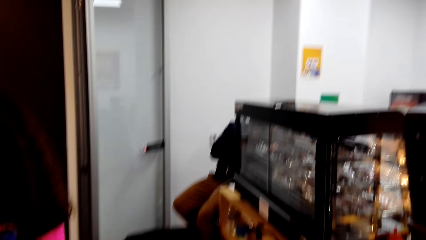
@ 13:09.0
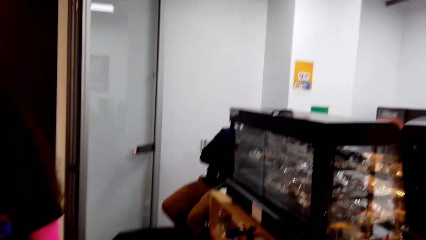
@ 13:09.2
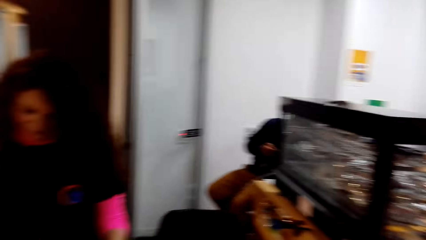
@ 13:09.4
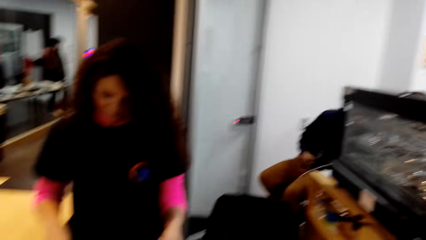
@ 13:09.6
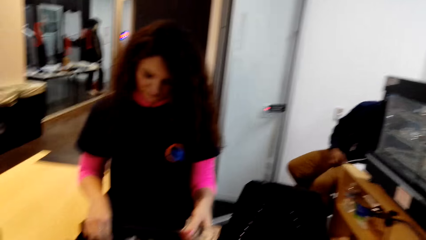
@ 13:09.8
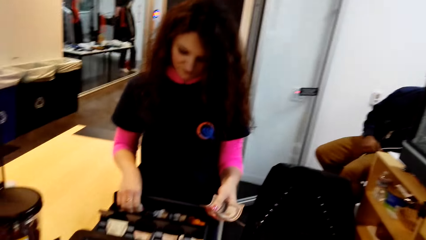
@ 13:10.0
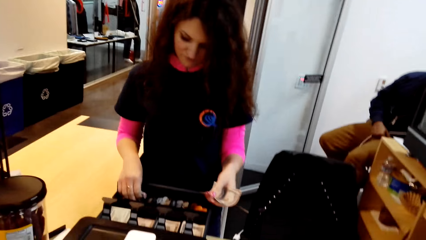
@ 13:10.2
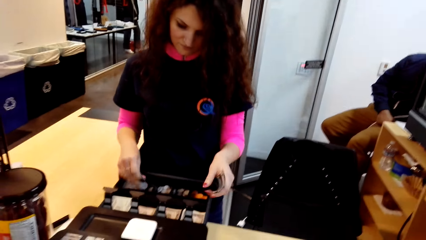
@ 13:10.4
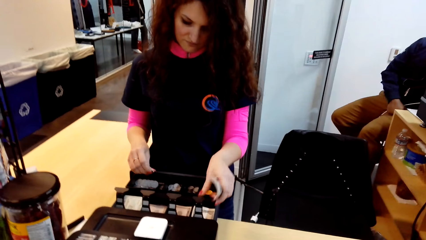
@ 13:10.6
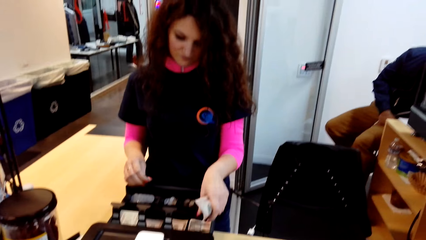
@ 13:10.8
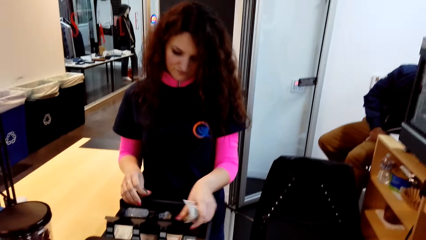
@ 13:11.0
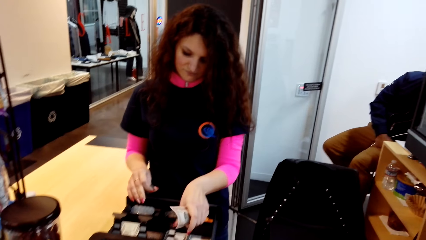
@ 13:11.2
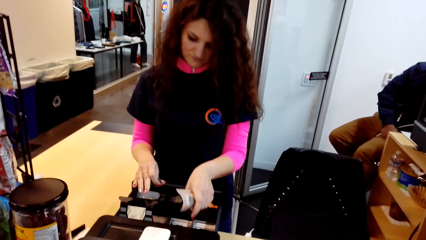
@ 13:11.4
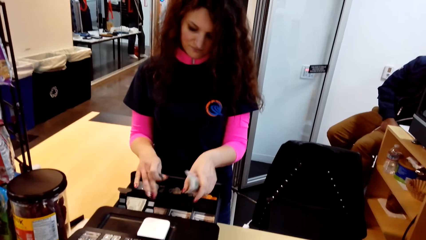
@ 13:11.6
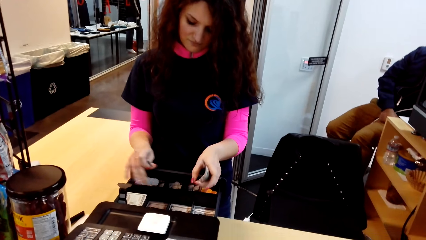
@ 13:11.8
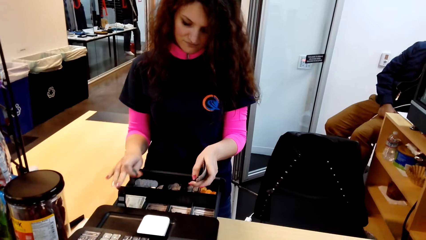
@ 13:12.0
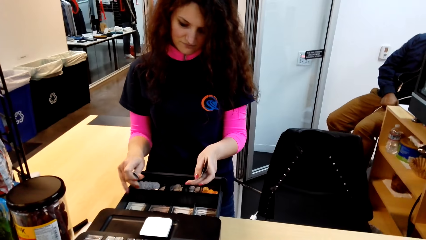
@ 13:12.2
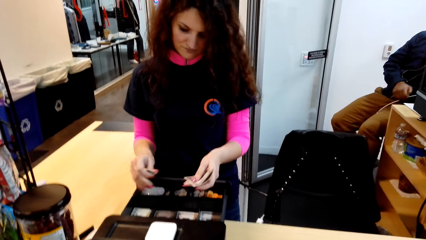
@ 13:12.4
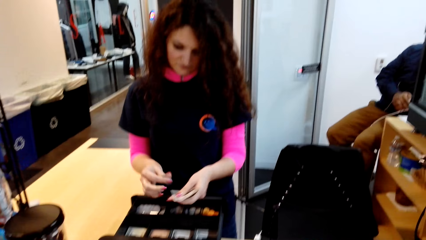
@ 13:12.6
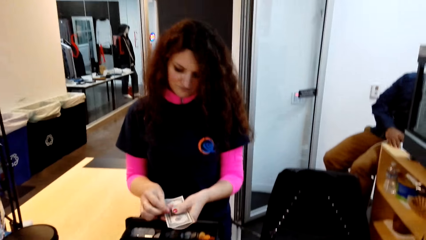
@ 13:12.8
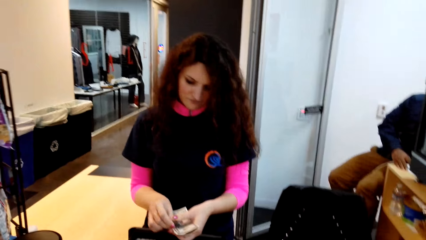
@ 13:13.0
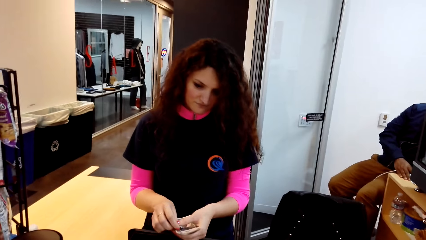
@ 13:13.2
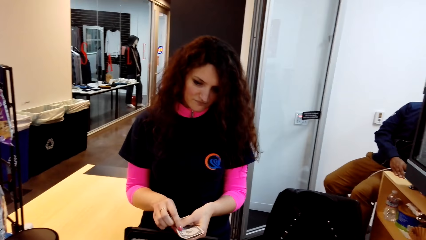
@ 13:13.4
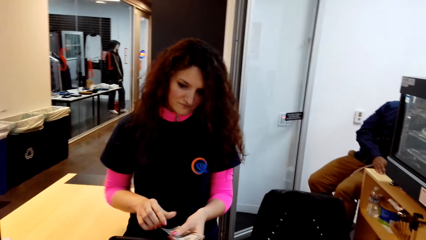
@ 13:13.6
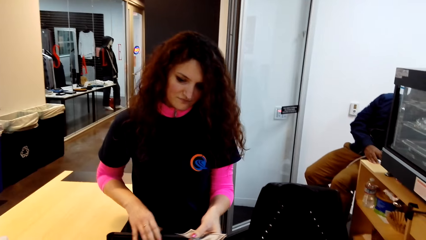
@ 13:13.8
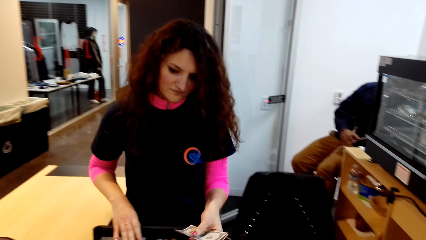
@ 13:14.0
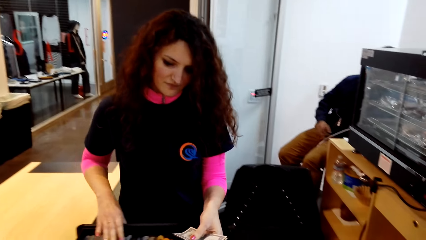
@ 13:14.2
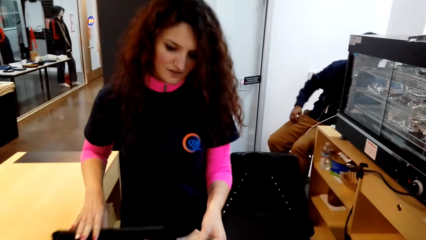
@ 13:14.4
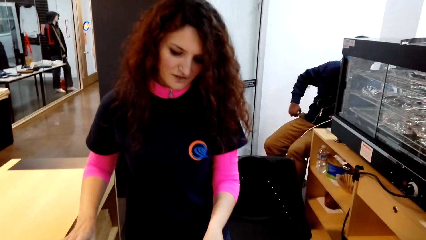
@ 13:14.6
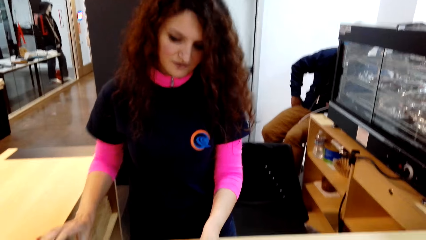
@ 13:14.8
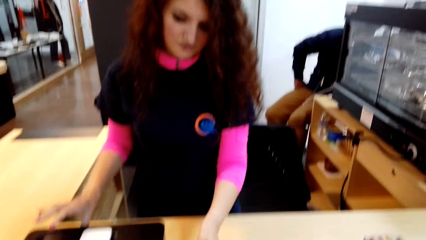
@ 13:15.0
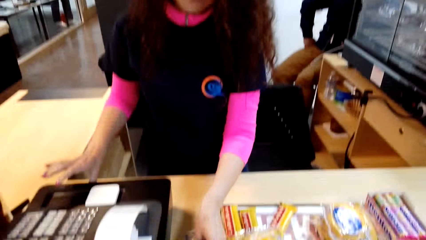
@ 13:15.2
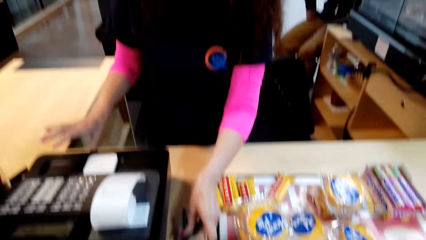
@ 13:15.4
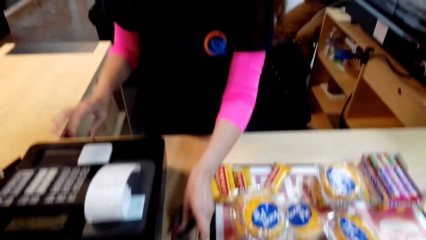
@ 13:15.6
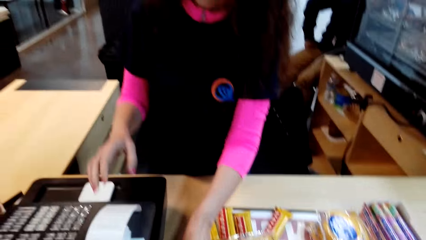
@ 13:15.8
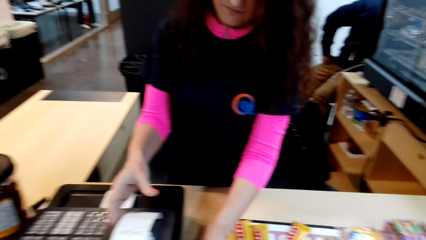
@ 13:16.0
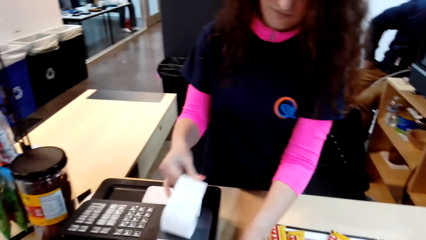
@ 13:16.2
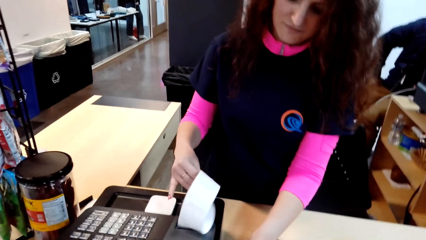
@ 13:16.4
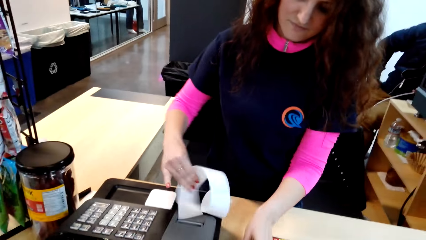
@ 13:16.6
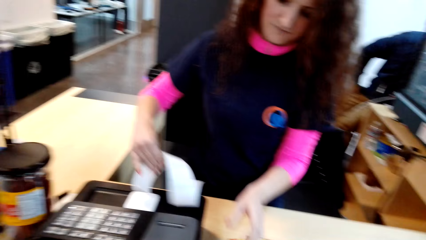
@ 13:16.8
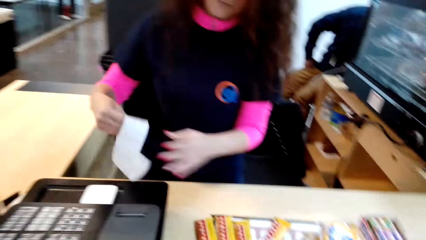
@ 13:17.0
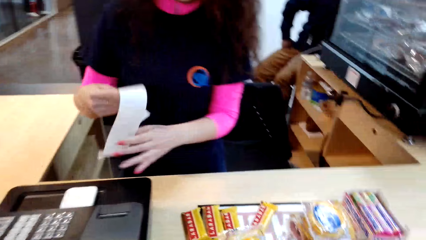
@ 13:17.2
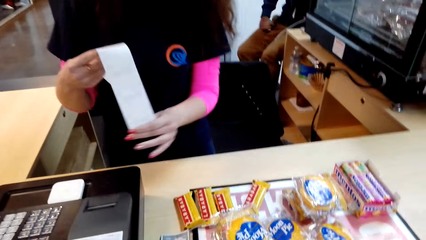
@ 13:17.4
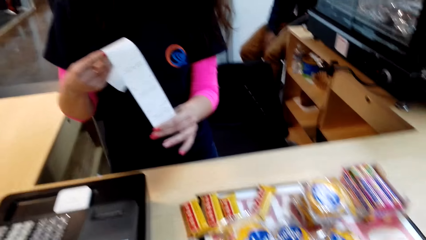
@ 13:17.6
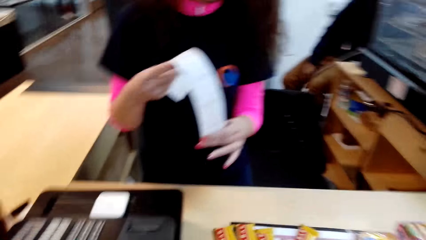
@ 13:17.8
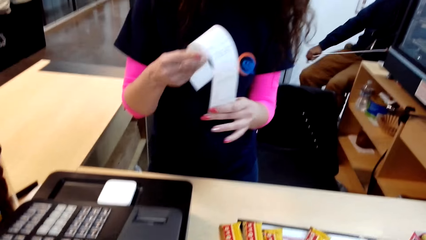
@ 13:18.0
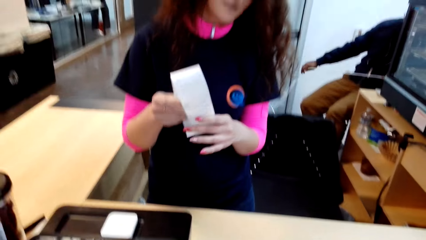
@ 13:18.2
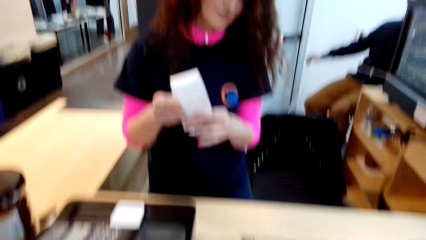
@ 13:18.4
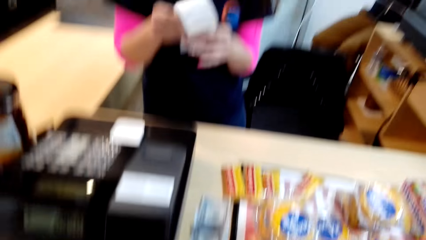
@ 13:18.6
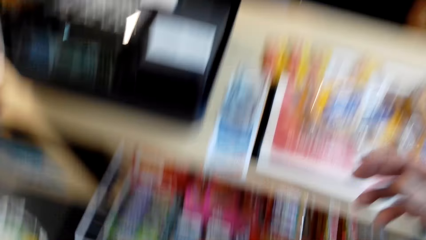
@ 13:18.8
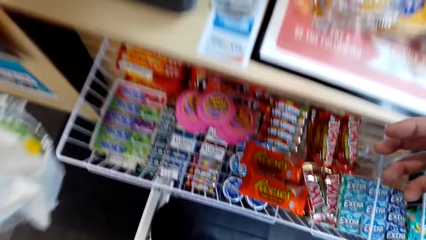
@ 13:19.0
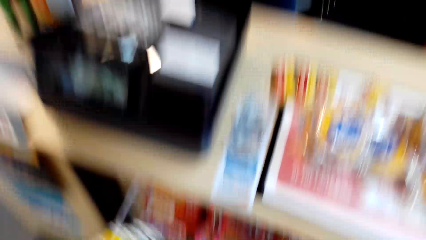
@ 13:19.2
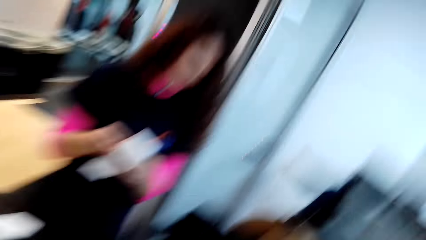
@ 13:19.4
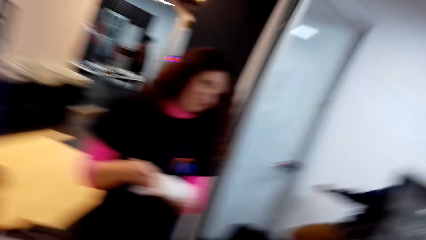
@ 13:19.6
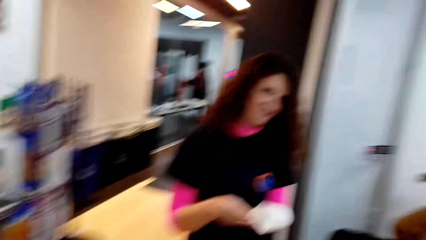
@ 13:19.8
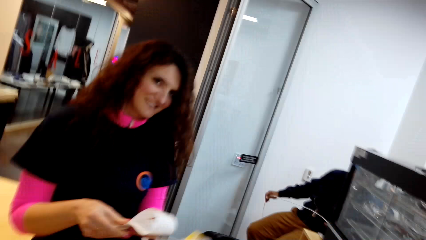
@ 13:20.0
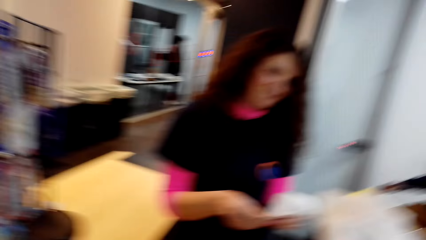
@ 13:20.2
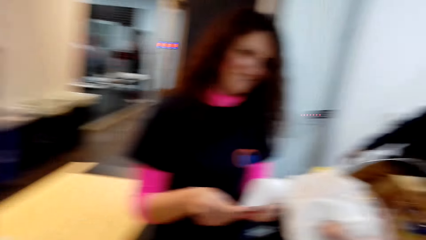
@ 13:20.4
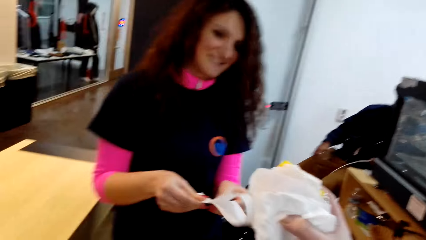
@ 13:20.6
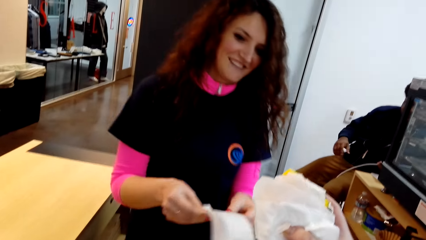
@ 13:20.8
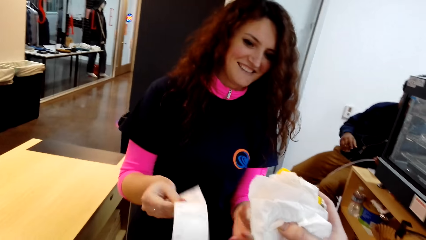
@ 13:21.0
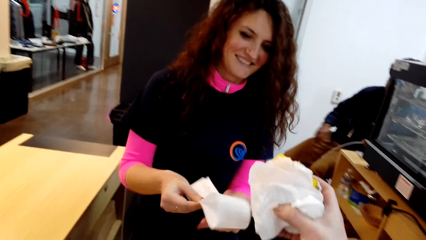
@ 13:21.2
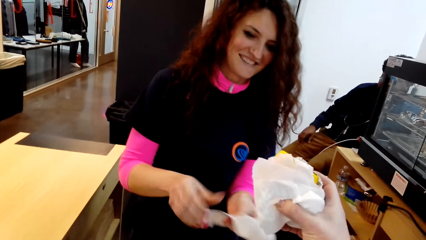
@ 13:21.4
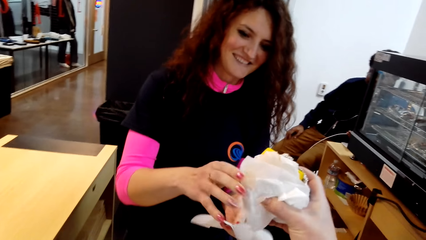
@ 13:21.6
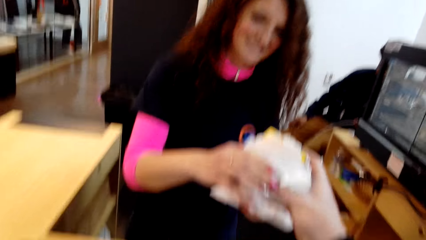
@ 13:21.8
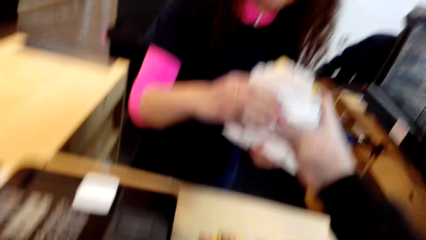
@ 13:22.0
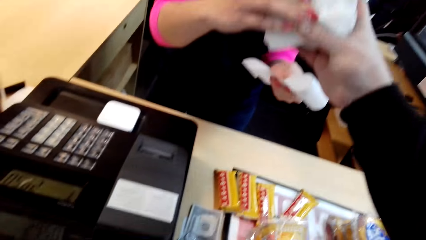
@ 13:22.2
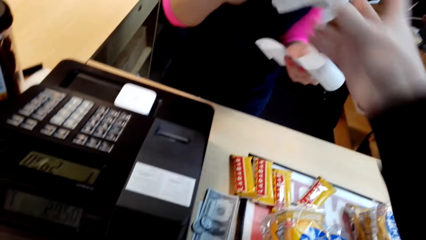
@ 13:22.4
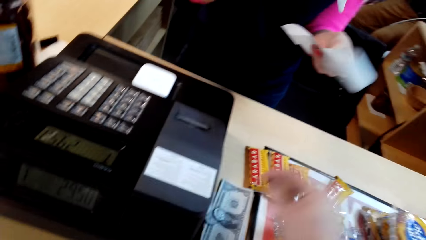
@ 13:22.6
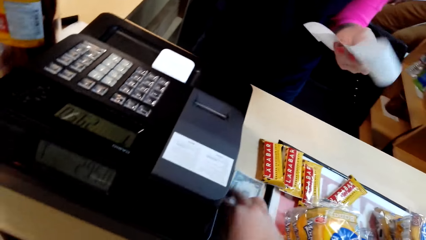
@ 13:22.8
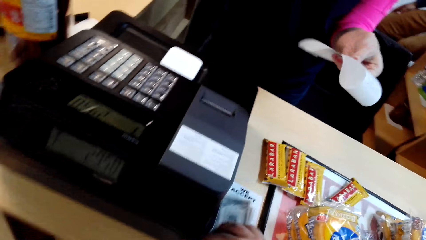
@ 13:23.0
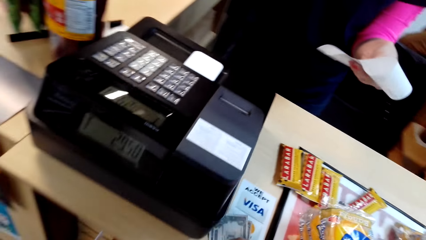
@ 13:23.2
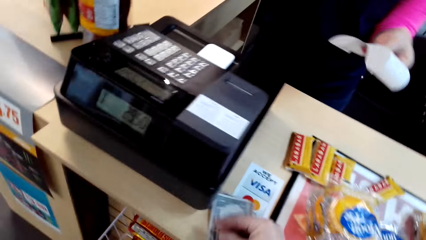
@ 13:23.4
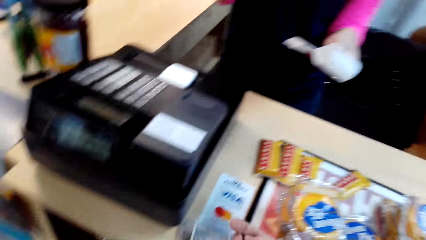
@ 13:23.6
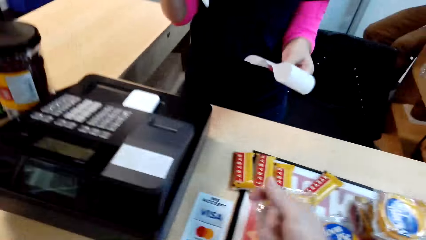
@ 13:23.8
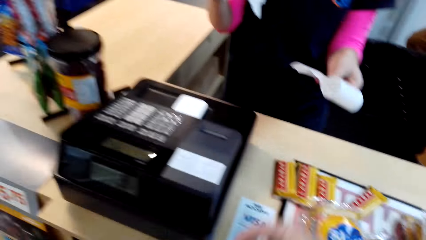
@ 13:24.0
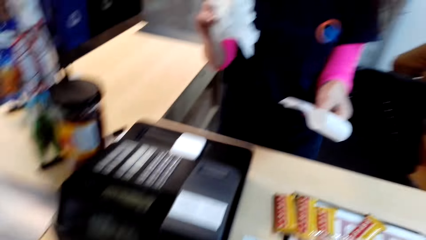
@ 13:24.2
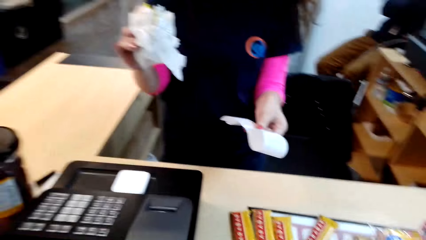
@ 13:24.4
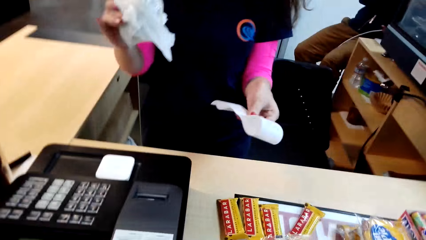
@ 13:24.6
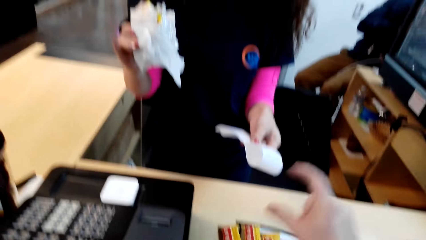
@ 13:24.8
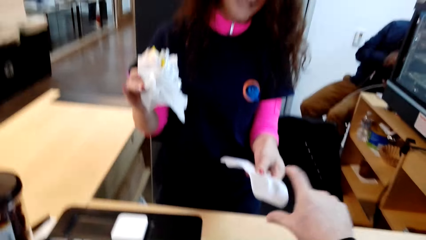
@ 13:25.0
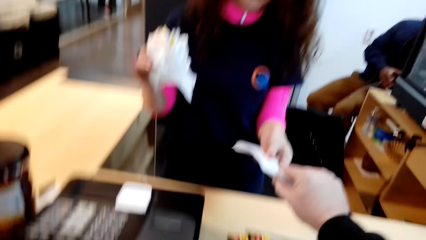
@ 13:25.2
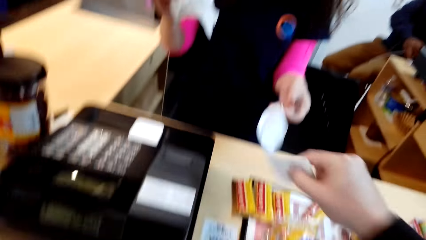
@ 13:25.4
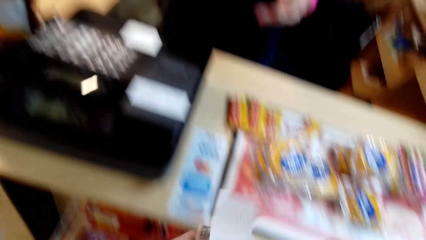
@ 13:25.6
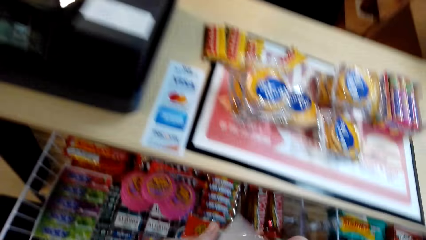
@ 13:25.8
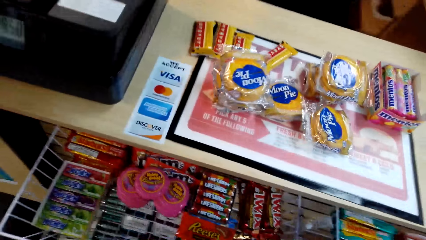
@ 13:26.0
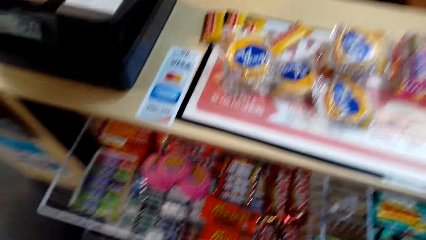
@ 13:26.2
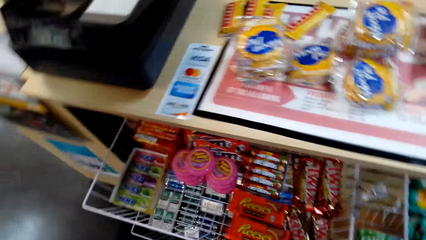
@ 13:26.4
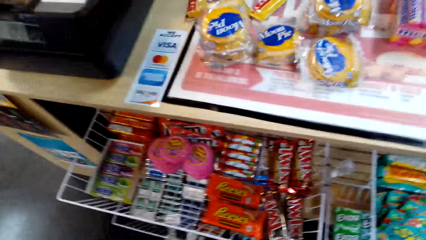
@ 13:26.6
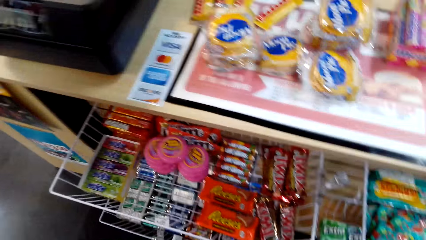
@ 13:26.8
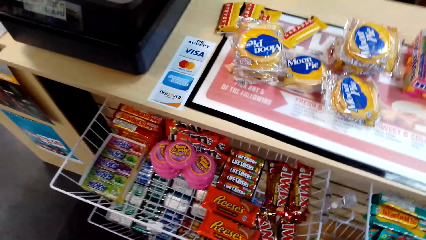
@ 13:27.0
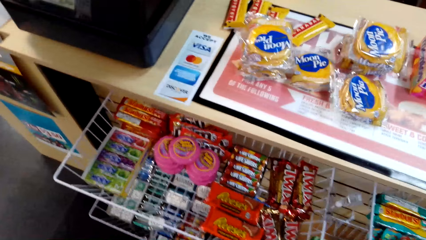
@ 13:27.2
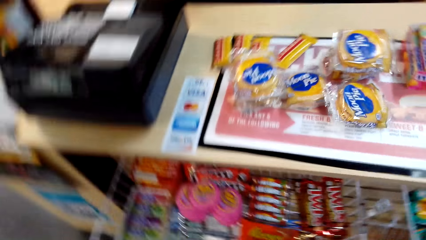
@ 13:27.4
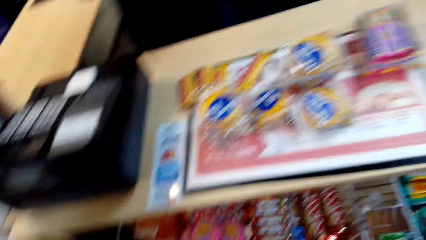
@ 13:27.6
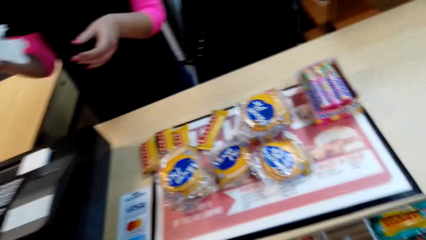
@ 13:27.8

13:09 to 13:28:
The lady counts money. The lady passes money to the camera wearer. The lady takes a receipt. The camera wearer looks around. They pass some items to the lady. They take items. They collect cash from the table. They receive the receipt from the lady. They look around.
